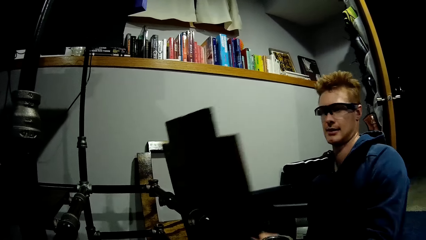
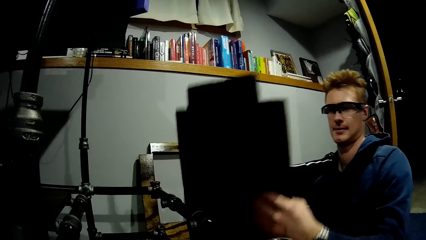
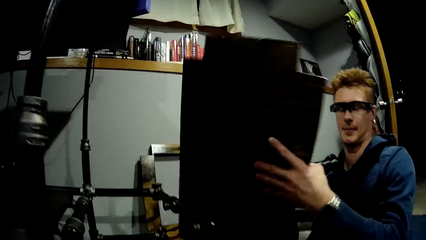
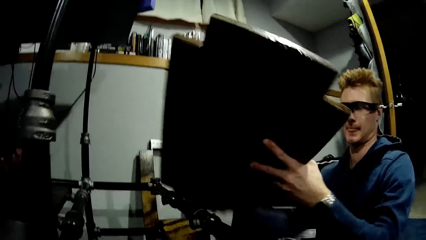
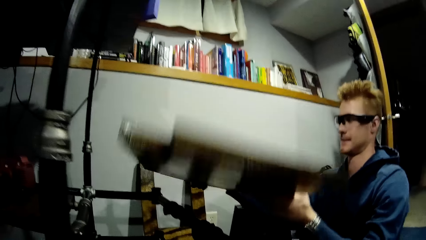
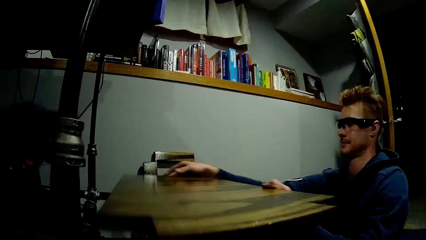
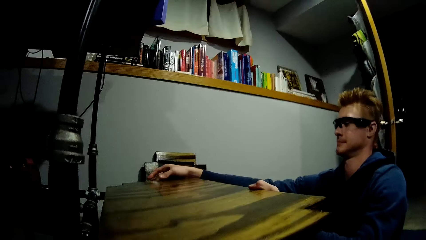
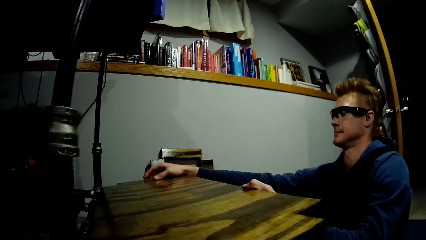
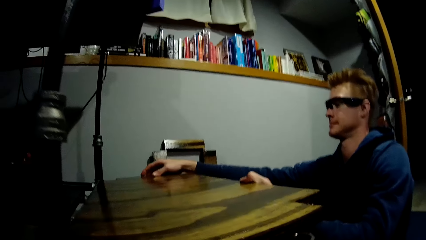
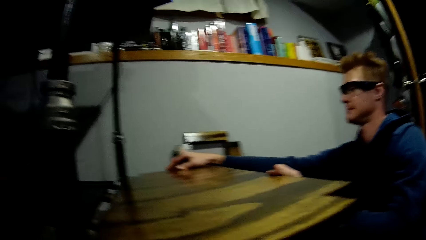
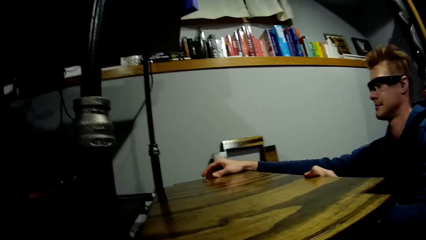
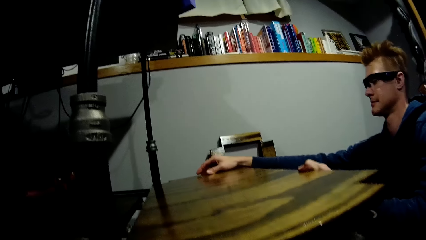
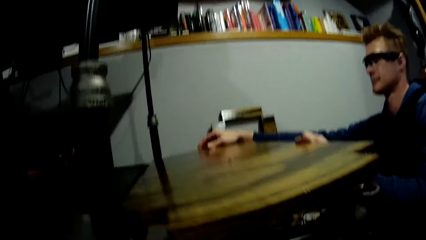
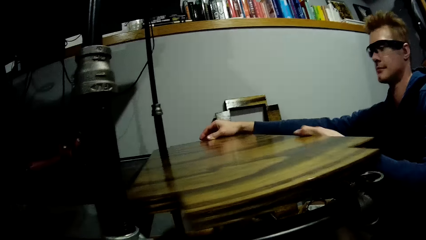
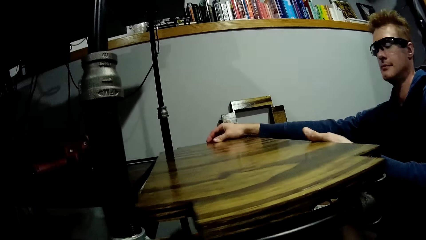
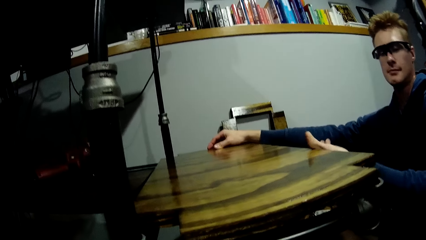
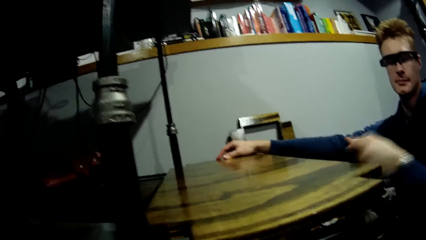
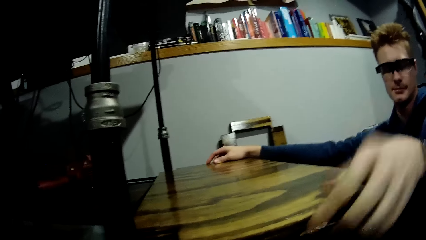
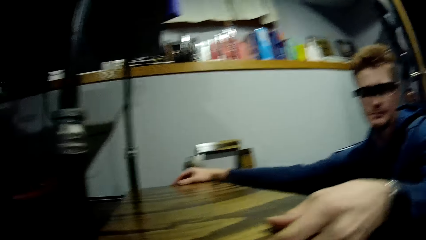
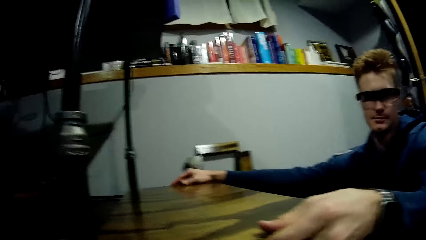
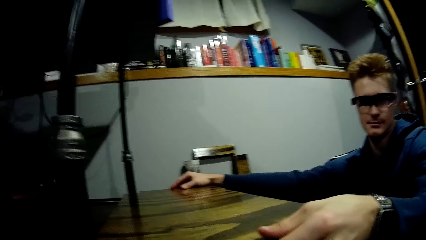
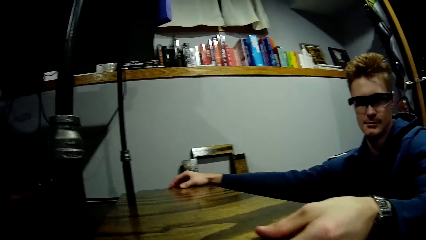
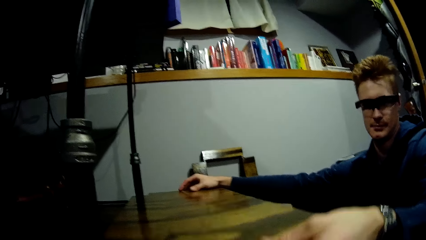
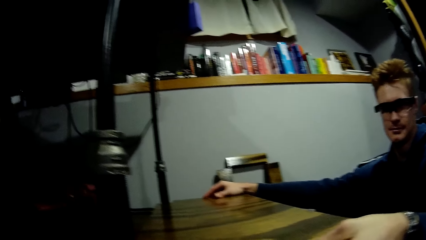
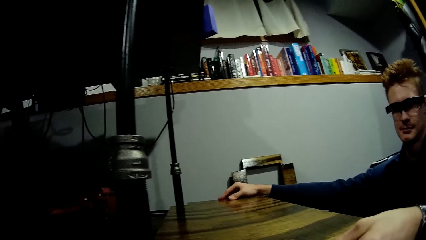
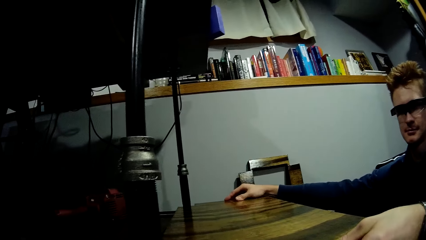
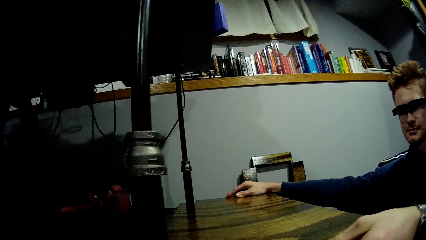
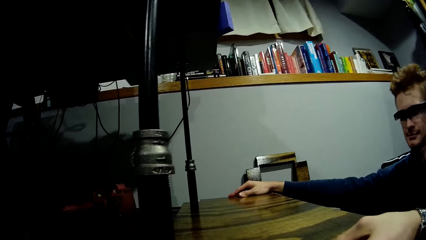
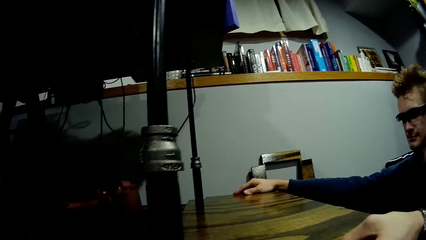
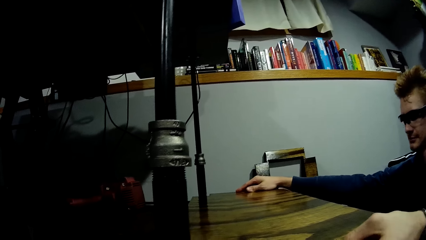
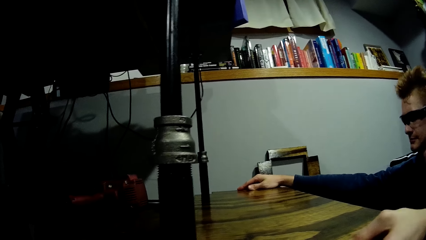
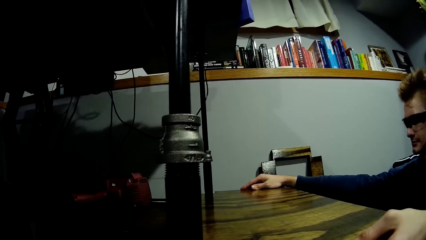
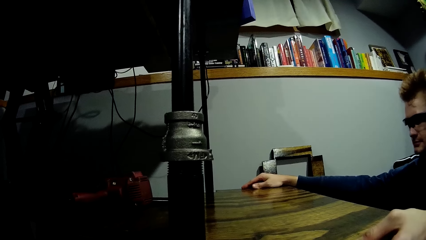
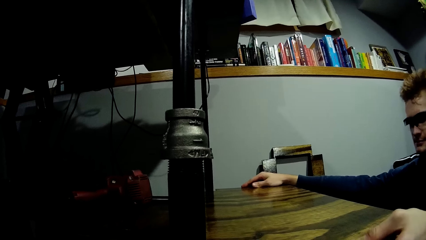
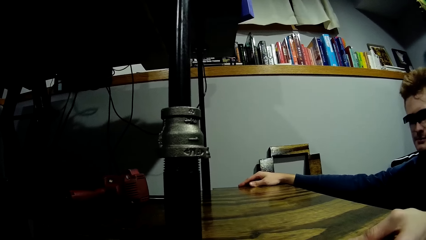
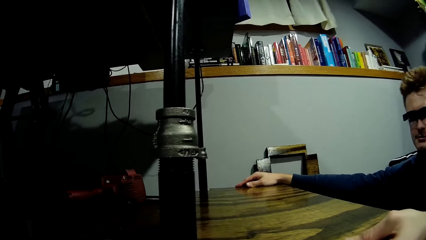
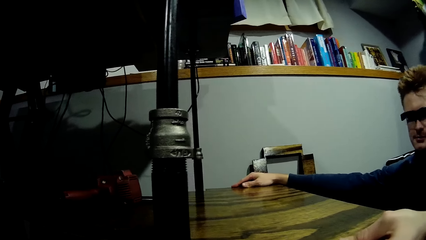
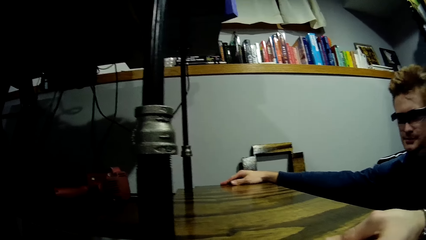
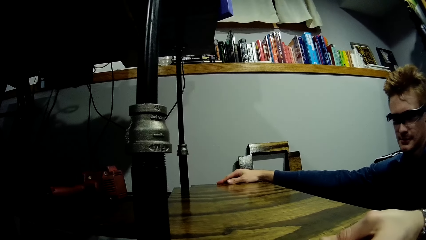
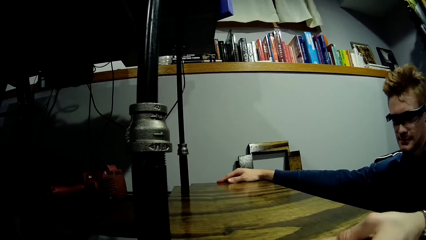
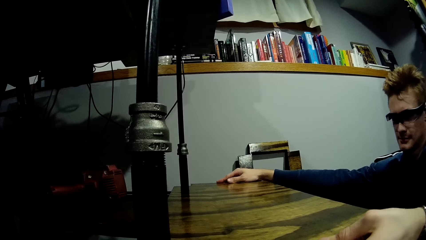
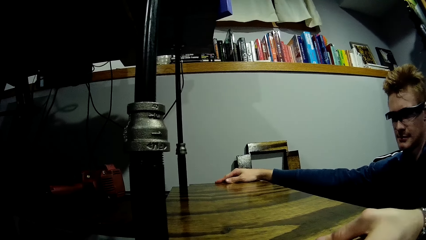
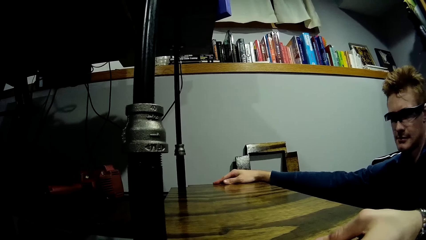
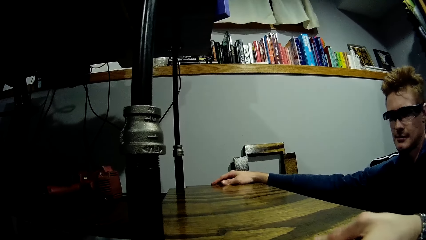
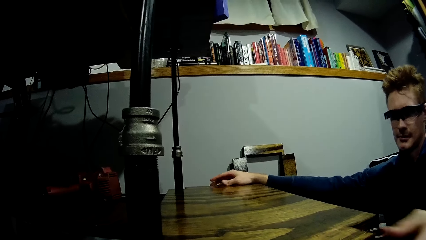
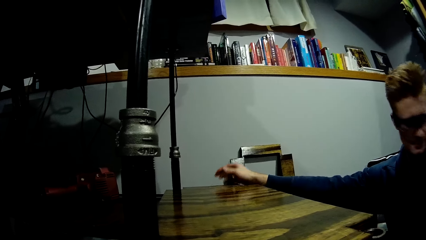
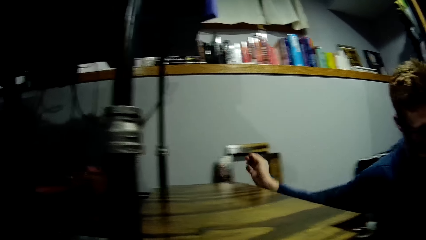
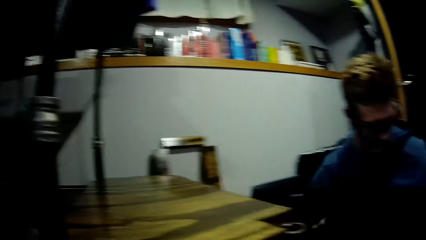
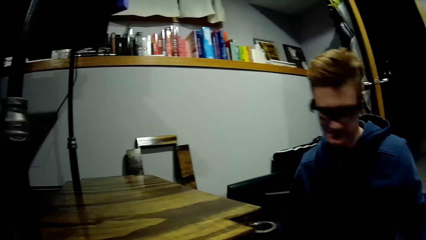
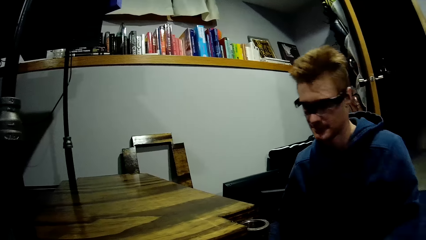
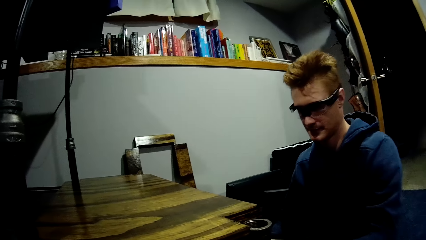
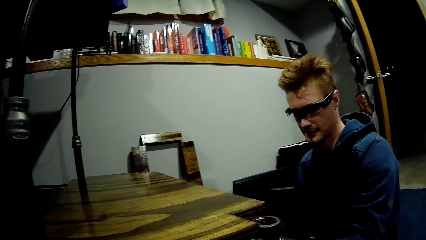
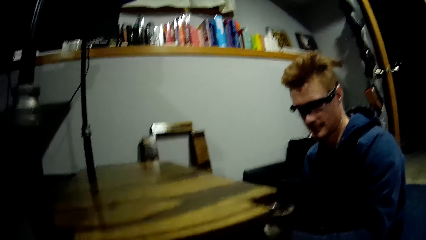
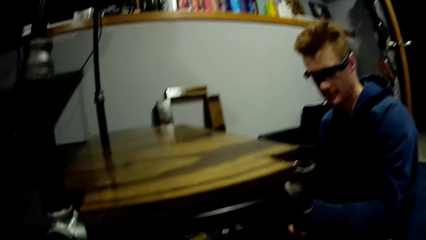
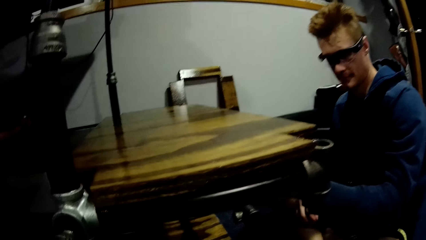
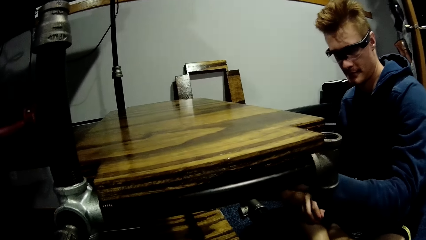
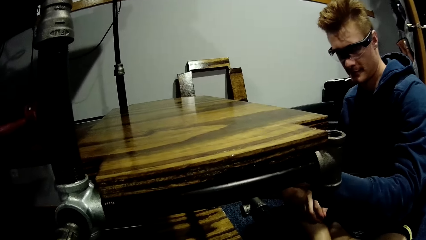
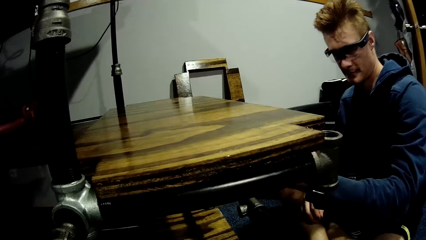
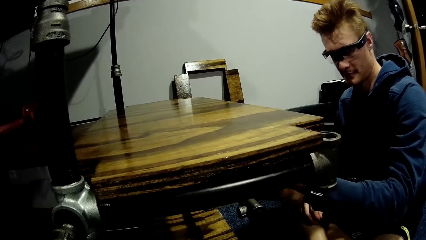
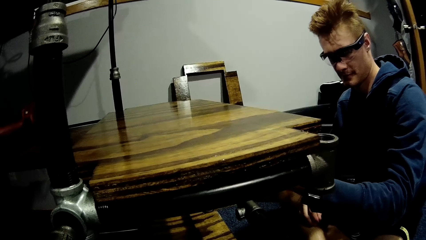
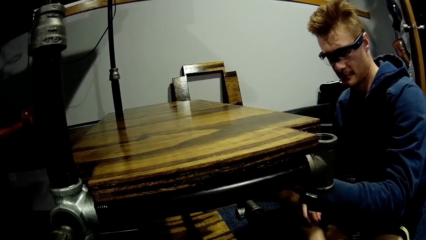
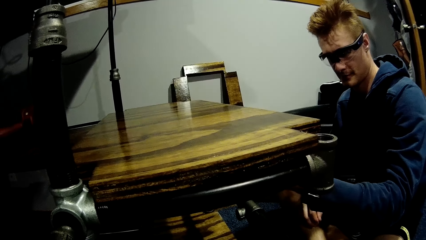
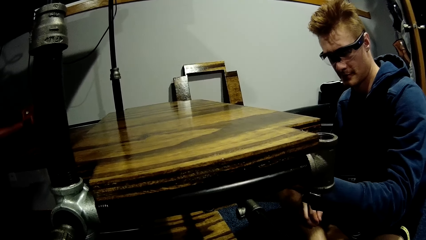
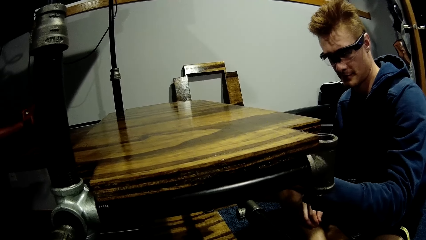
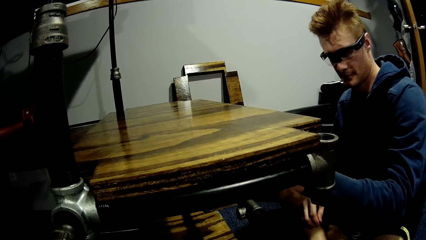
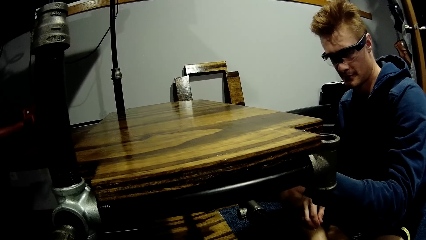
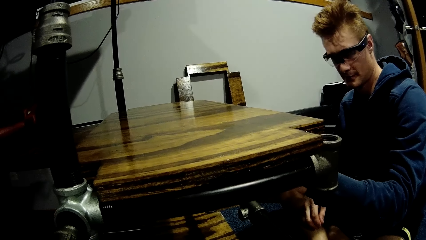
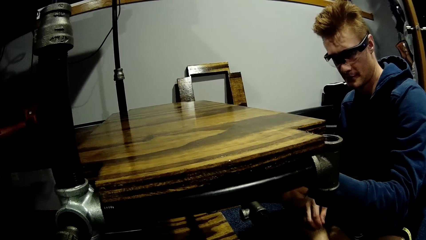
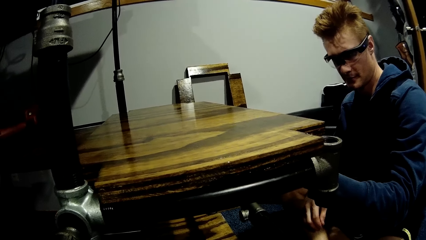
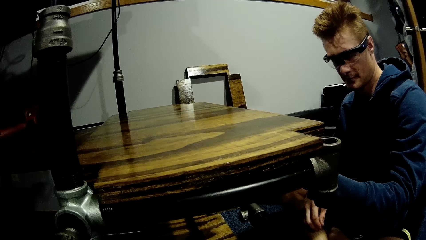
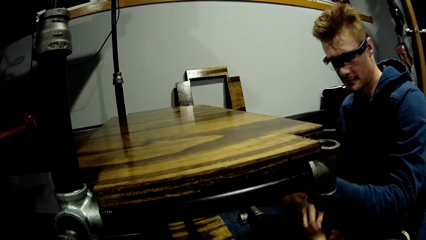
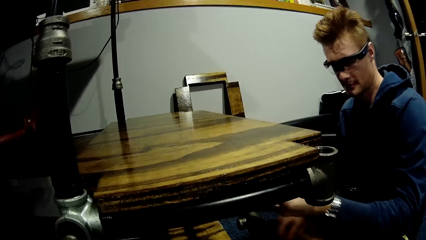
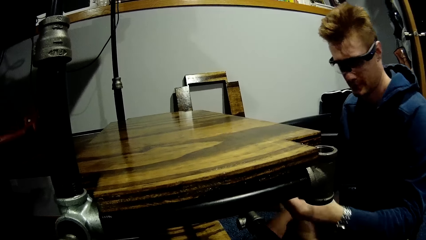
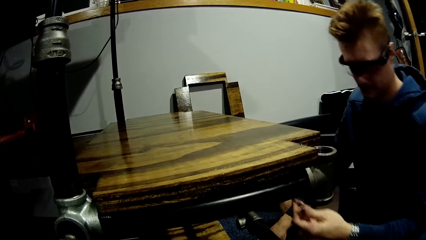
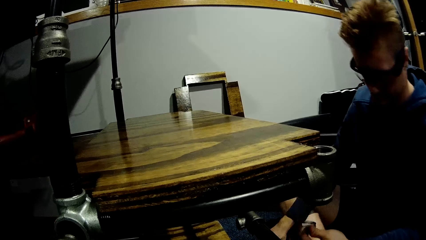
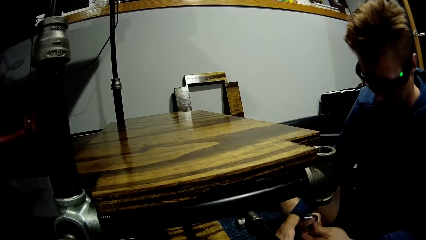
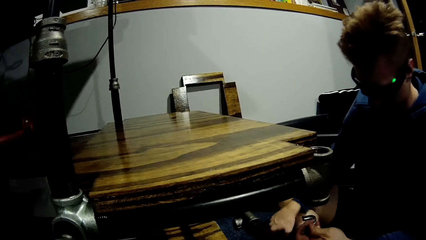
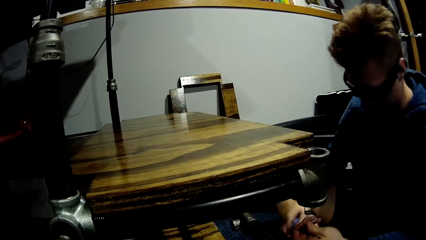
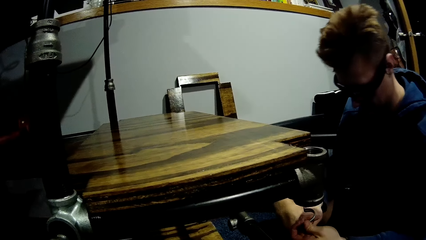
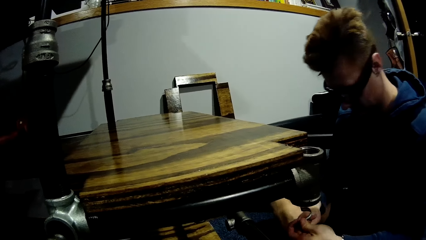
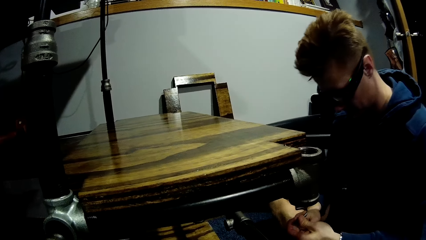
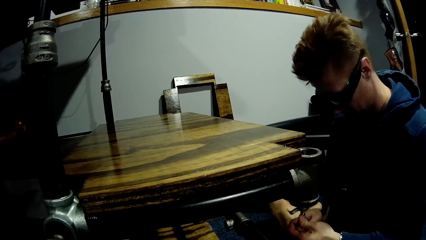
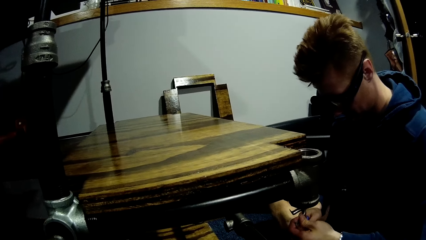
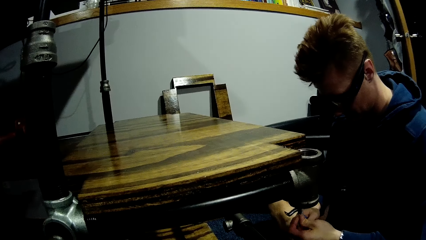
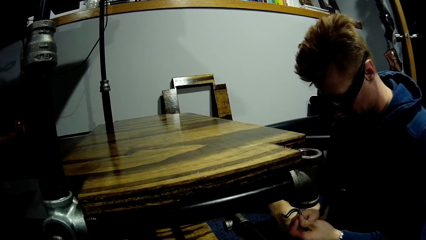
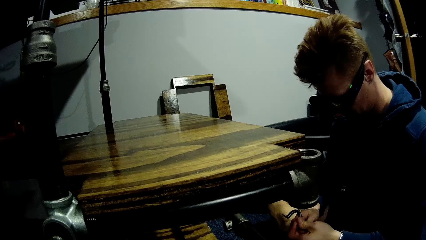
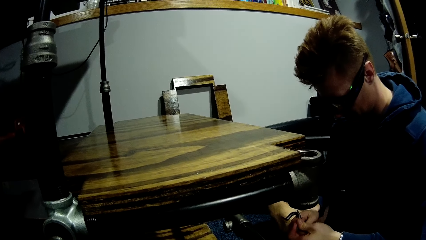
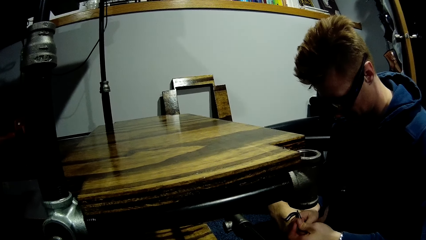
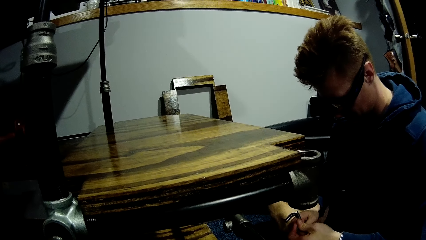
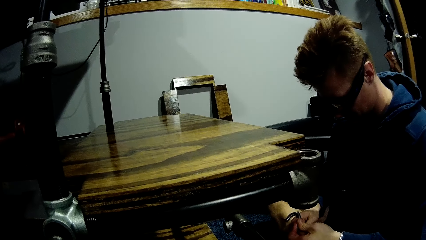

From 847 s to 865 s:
The man lifts the tray or board off the floor with both hands. The man drops the tray on the rack or metal pipe frame with both hands. The man adjusts the tray on the rack with both hands. The camera wearer stares at the board. The man stares at the board. The man touches the metal pipe frame, stares at the metal pipe frame, picks up the pliers and holds a pipe holder. The man fixes a socket in his left hand with a screwdriver in his right hand.
